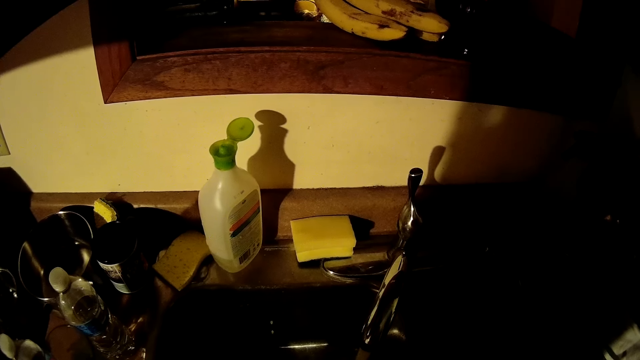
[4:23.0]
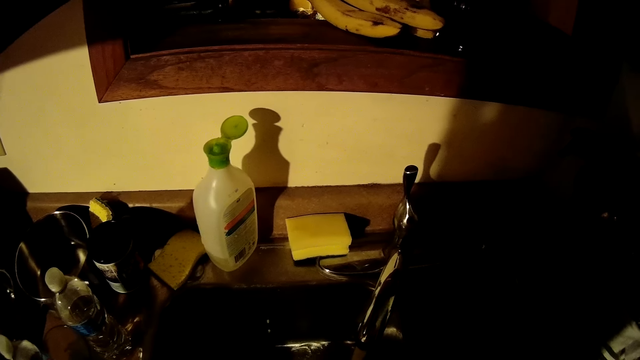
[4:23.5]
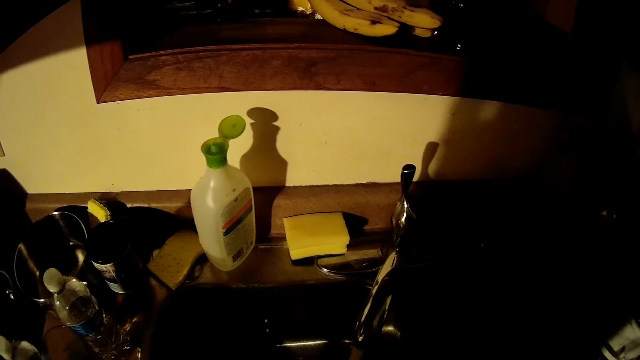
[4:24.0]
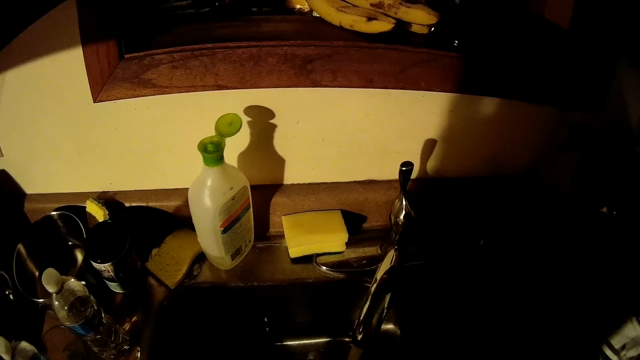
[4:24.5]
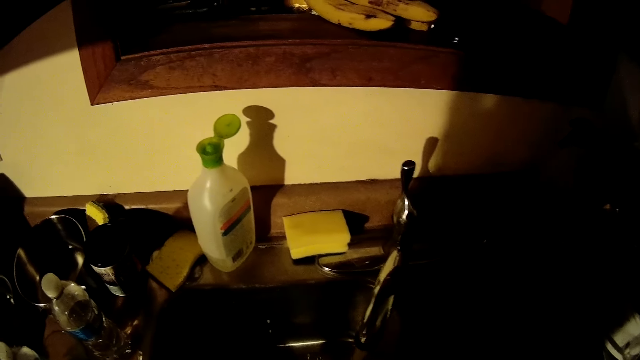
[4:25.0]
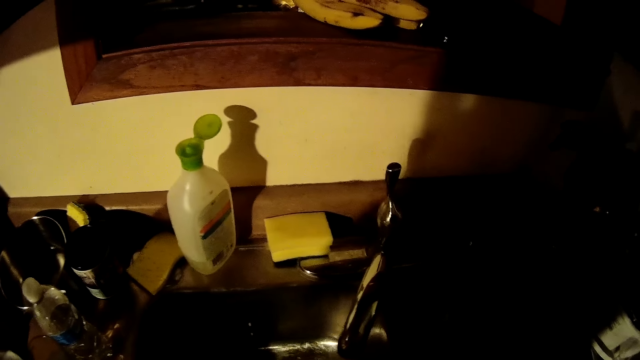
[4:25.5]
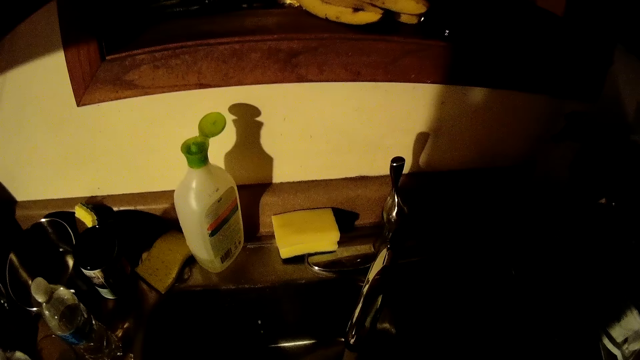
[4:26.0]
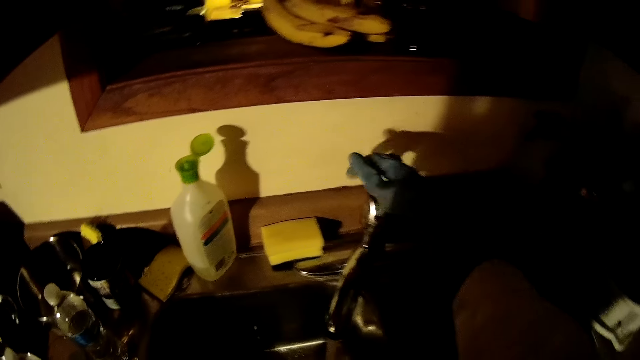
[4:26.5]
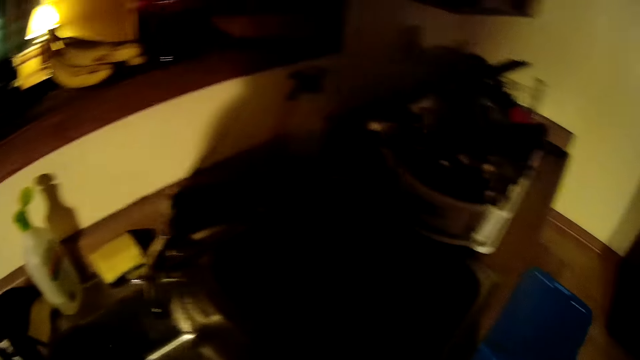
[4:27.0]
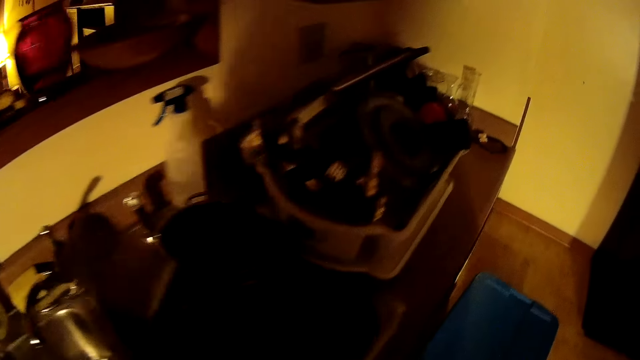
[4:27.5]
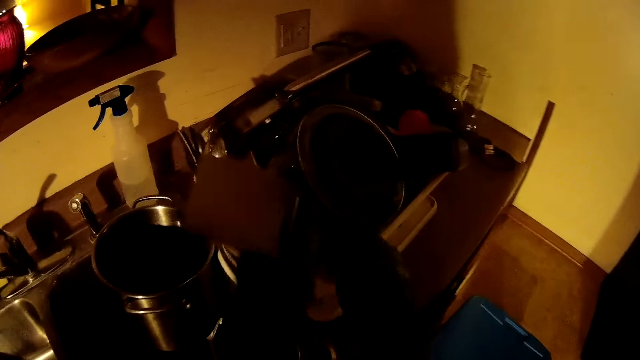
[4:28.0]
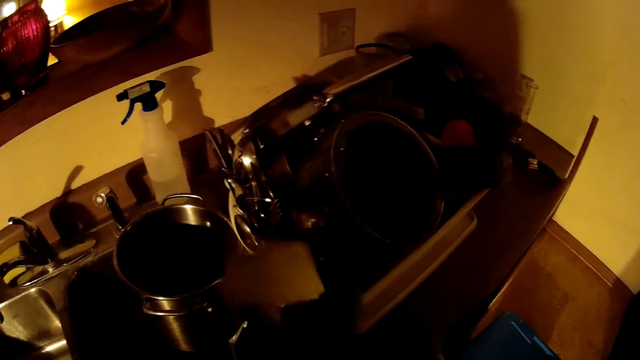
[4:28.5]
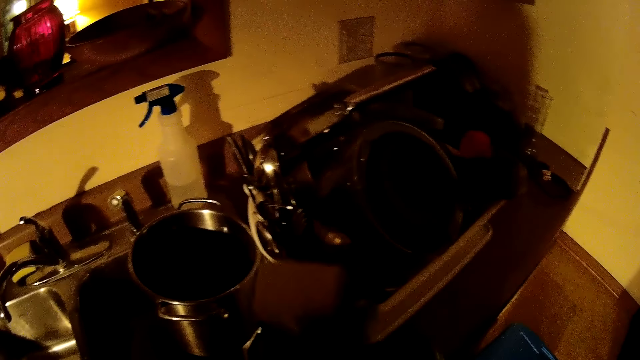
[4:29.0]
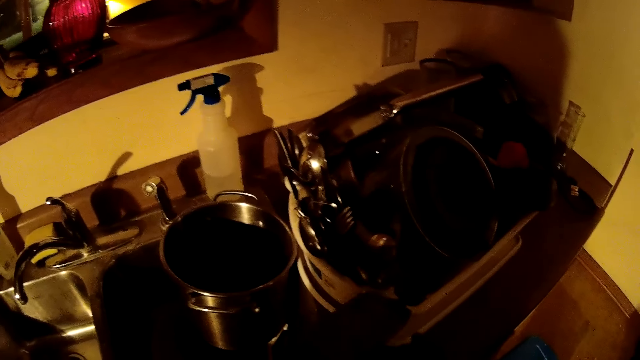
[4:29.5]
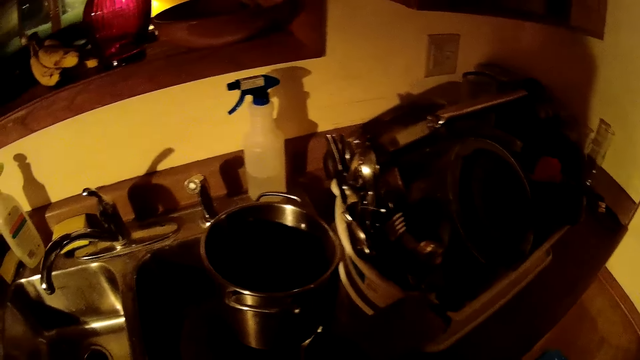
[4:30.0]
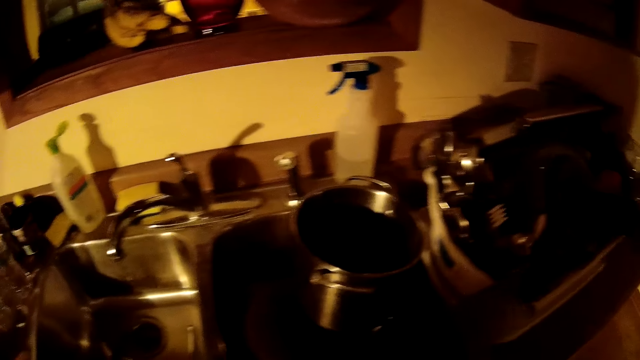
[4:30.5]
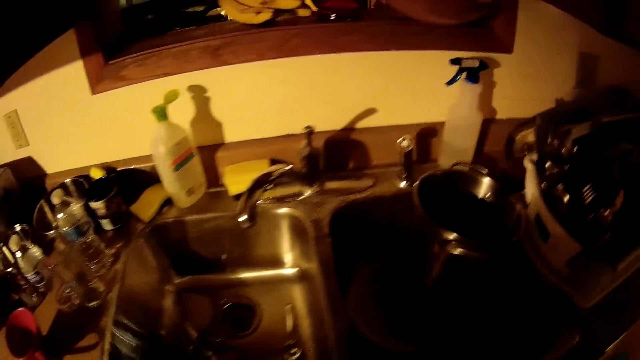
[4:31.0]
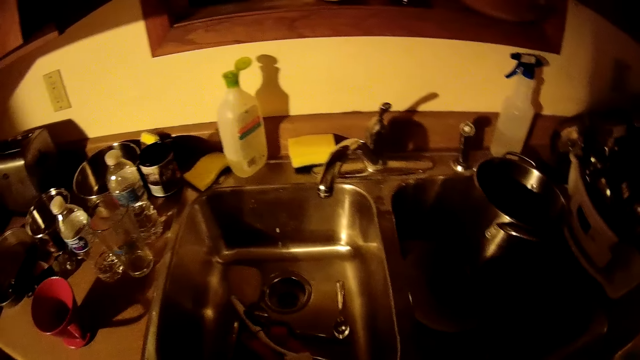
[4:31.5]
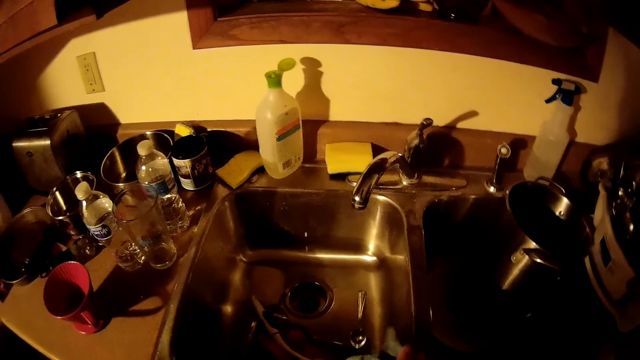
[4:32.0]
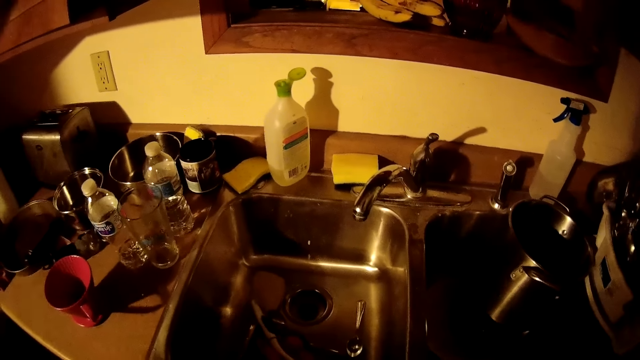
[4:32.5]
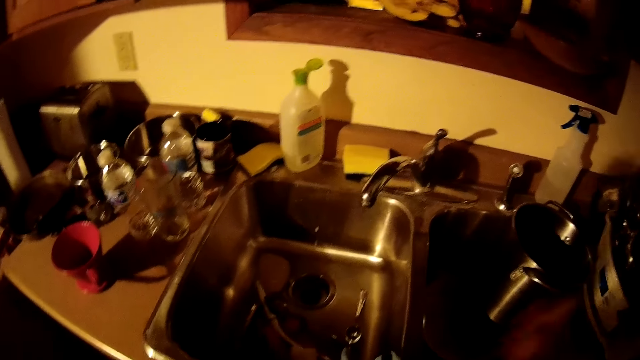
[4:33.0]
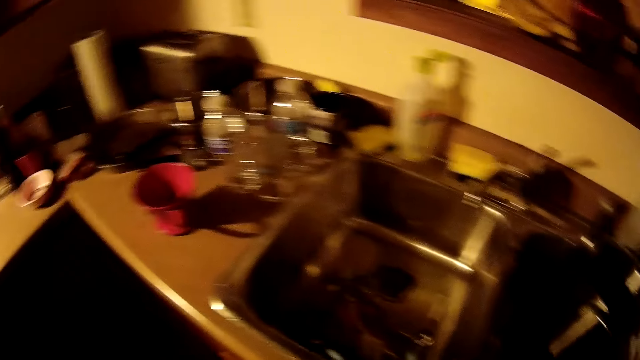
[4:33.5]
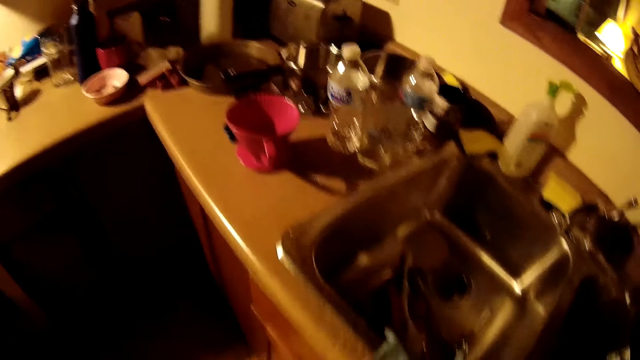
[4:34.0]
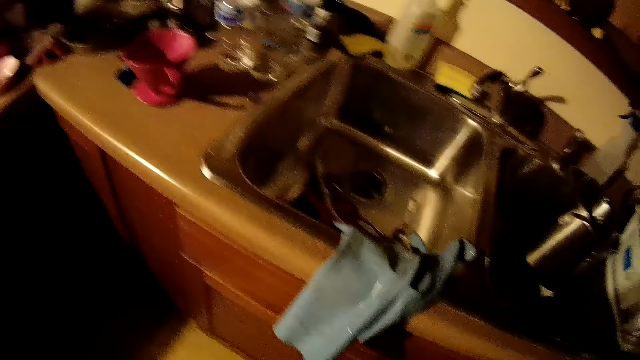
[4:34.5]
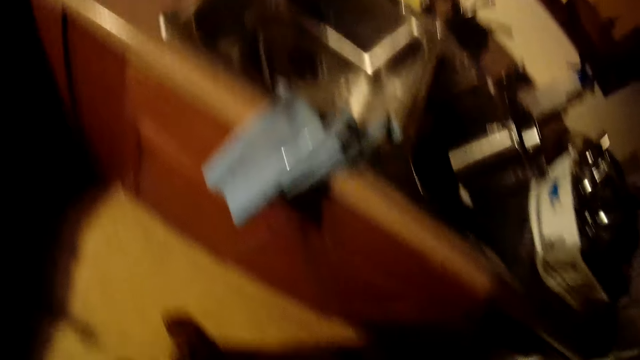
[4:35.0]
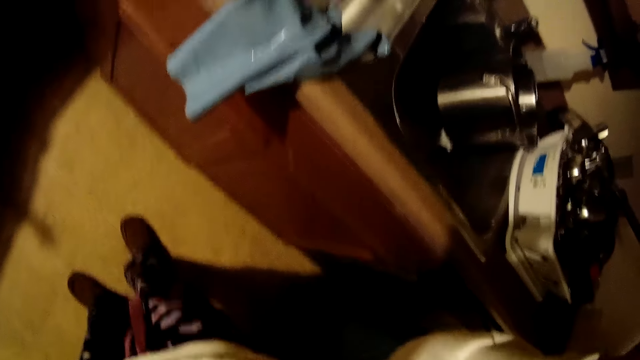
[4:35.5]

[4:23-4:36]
The camera wearer turns off the tap with her right hand. She arranges a solid turner. She drops a flat pan on the plate rack with her left hand. She moves around the room, raises her hands up, and adjusts the camera.
